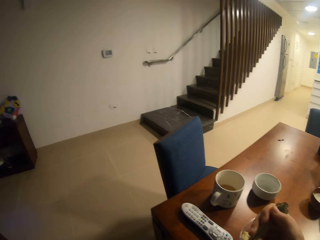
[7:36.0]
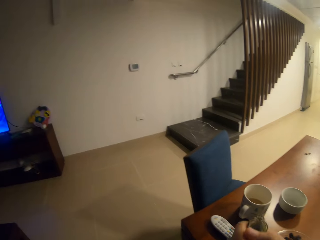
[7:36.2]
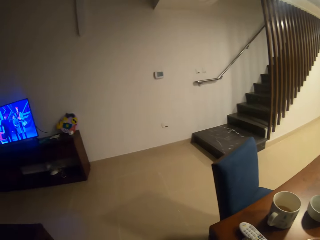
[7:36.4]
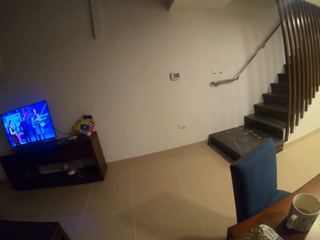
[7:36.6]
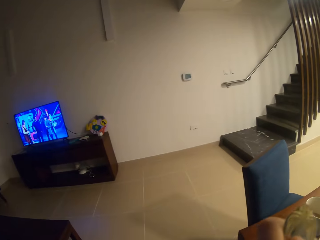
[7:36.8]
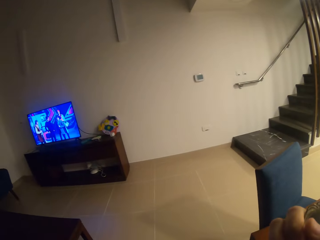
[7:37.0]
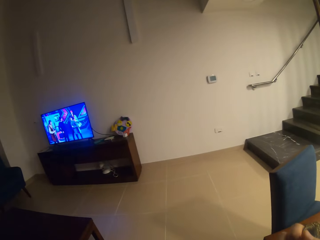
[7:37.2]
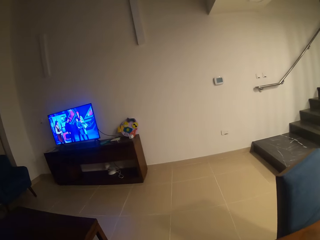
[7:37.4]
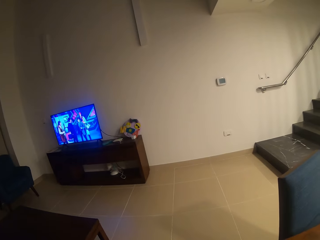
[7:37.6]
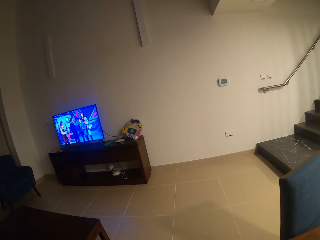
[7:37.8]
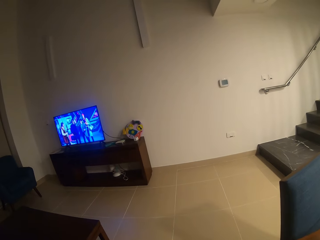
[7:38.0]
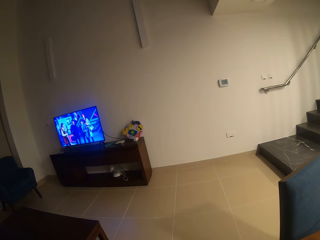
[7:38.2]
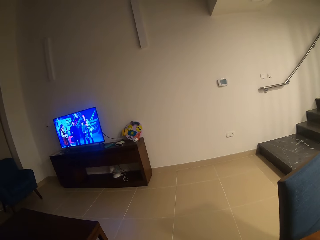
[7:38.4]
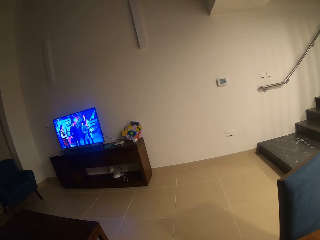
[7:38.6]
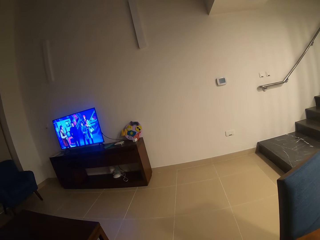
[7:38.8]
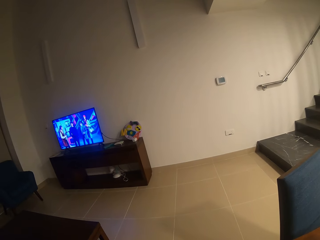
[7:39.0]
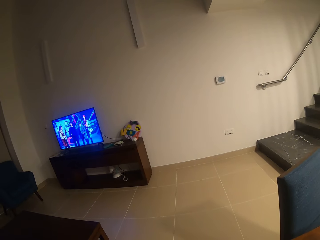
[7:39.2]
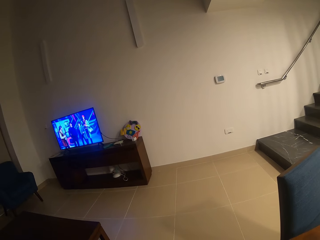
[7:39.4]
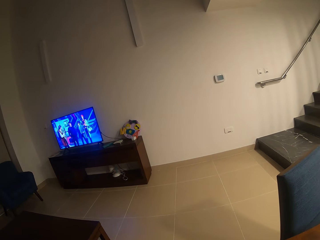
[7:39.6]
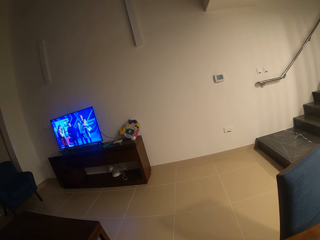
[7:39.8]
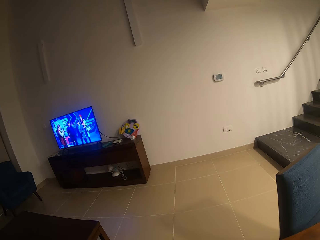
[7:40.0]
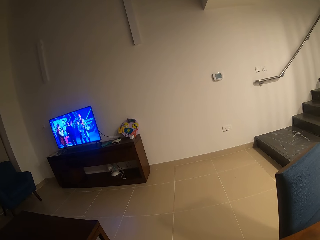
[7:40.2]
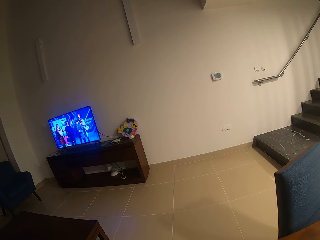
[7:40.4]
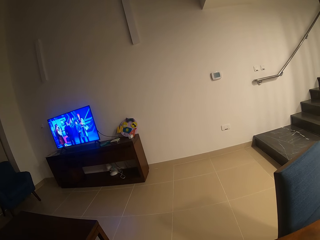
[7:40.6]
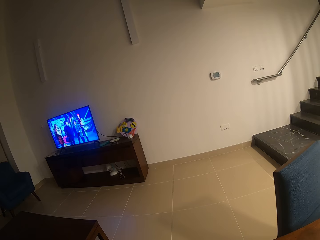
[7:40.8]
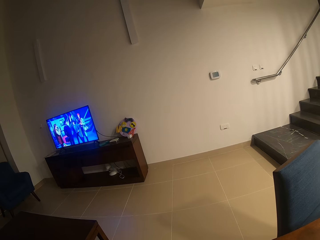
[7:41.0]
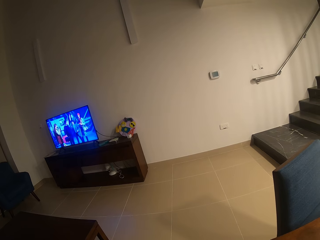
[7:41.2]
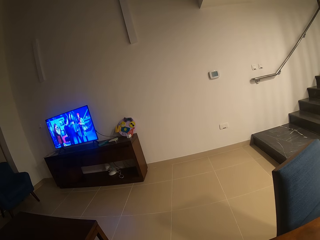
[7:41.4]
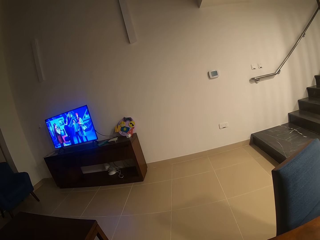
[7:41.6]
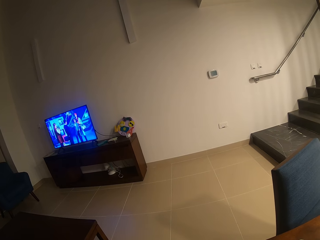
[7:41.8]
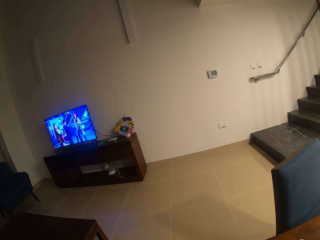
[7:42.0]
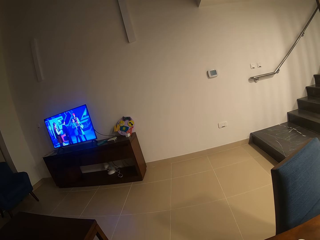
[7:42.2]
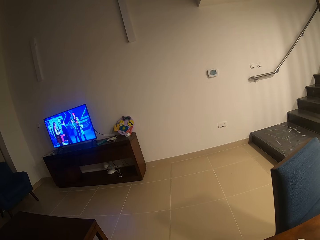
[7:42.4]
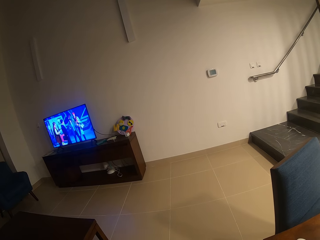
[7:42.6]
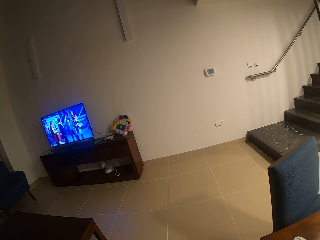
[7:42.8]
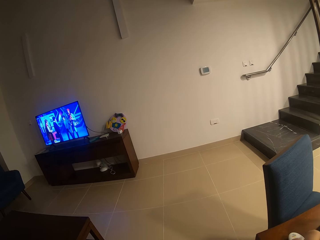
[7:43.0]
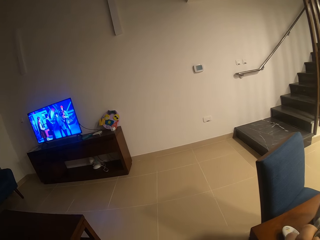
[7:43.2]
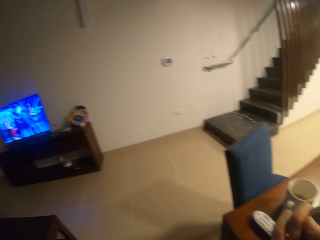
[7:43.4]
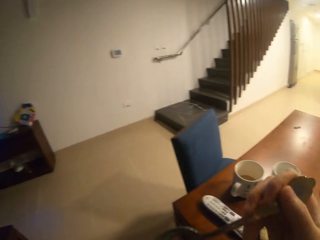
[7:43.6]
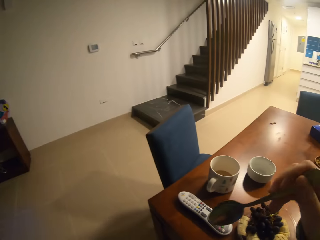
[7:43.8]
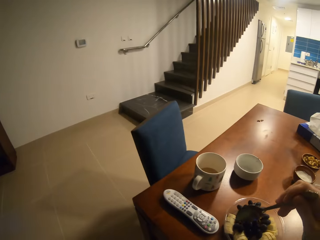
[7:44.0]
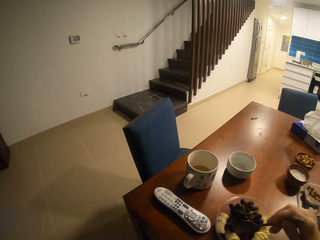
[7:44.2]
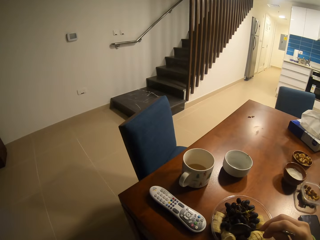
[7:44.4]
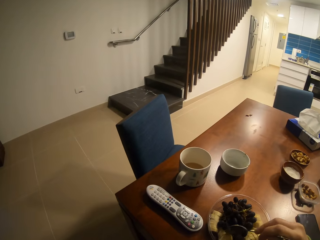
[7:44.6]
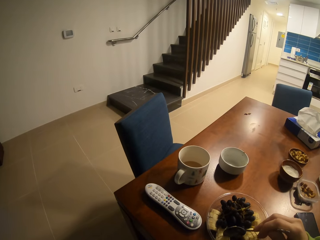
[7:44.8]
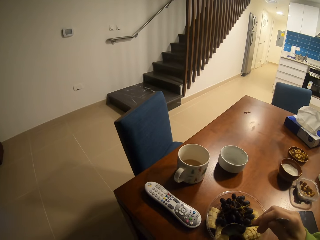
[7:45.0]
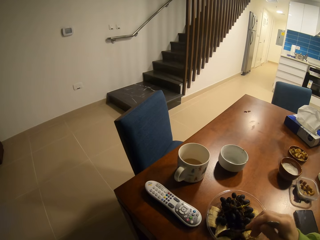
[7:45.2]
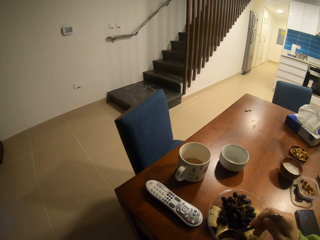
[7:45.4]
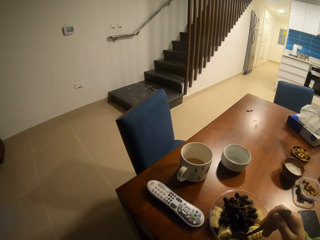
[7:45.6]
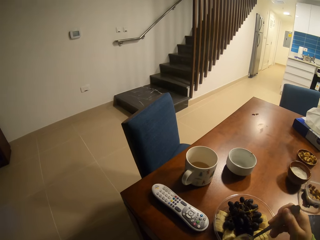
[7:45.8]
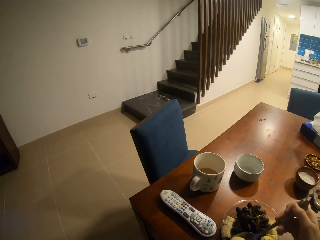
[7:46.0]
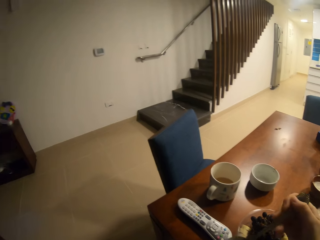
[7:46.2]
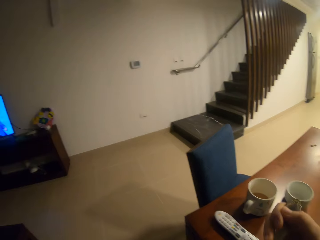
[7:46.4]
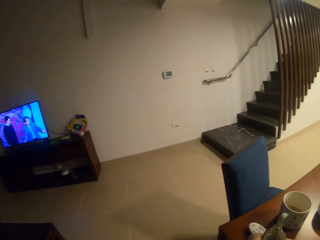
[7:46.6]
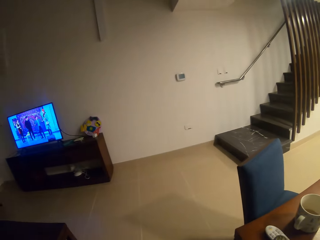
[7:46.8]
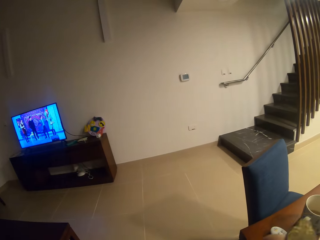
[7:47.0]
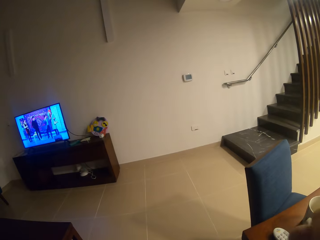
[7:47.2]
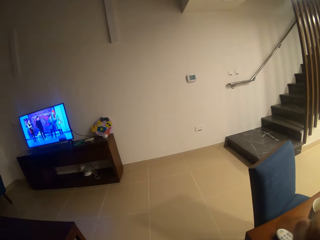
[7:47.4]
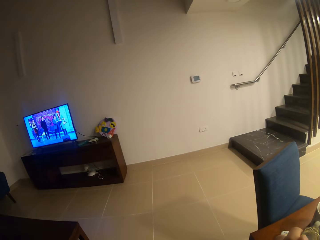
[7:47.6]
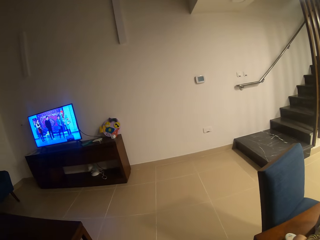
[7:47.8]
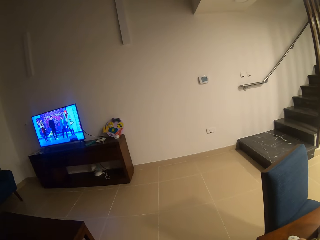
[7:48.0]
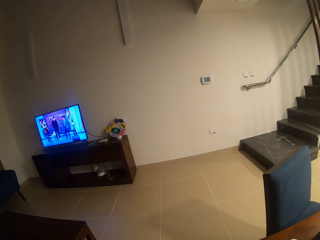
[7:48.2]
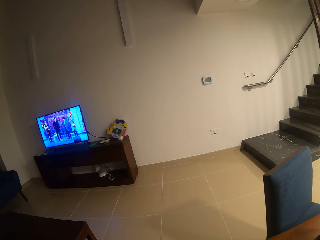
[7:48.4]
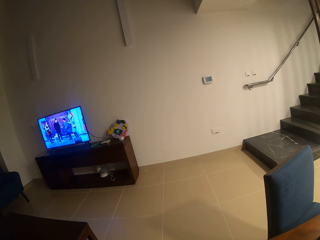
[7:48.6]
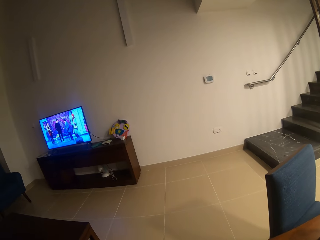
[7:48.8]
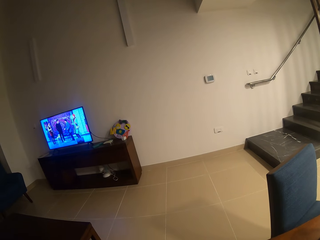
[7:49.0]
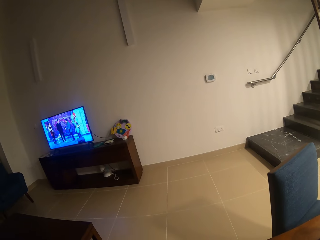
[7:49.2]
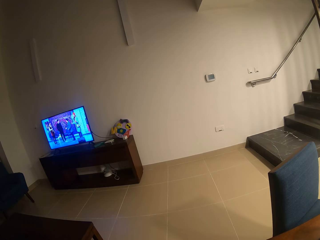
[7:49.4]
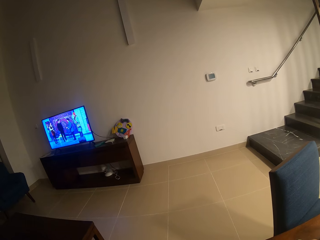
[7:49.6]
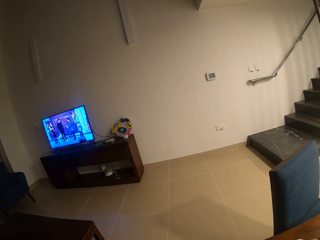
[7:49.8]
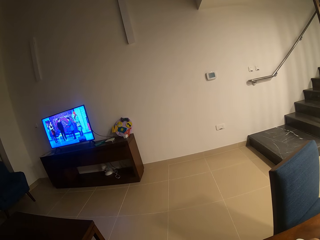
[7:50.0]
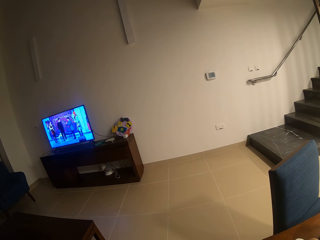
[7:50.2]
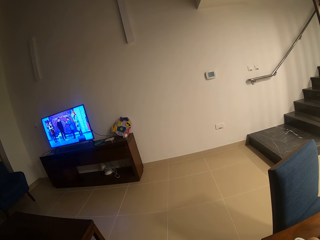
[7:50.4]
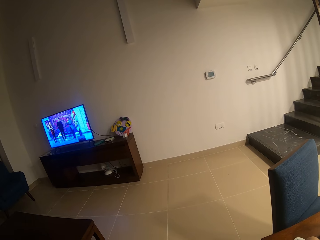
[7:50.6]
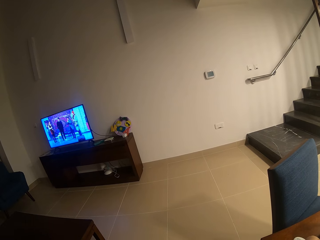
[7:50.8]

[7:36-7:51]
The camera wearer is watching television. They are eating some fruits. They are watching the television.

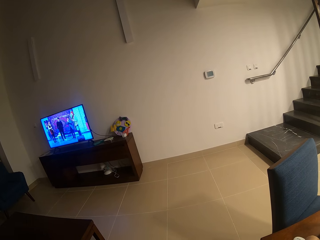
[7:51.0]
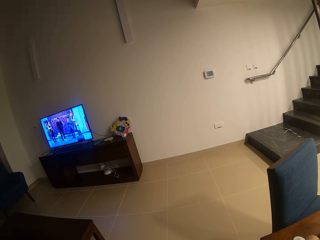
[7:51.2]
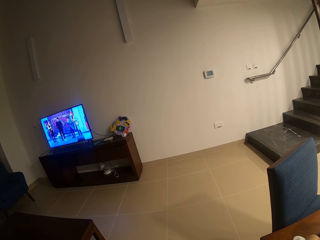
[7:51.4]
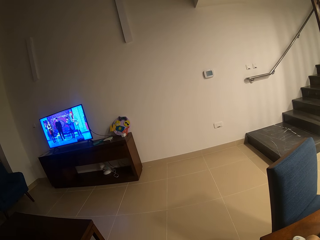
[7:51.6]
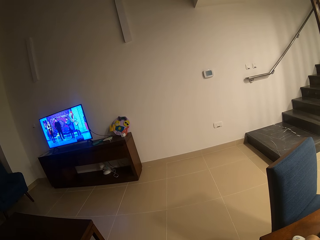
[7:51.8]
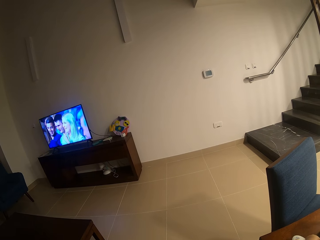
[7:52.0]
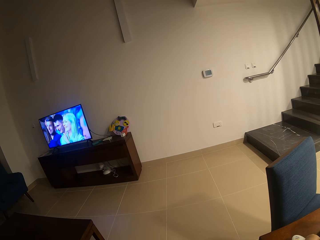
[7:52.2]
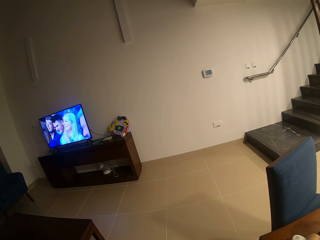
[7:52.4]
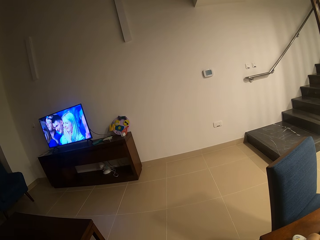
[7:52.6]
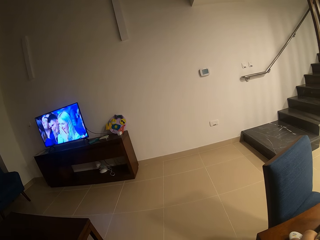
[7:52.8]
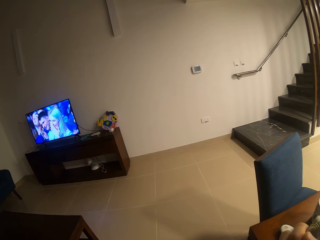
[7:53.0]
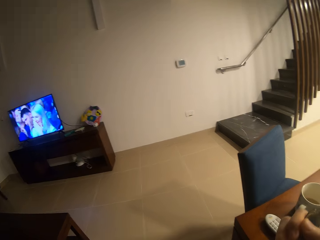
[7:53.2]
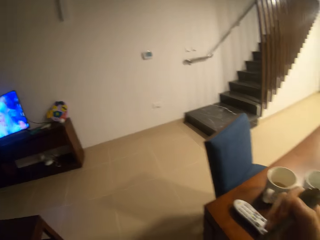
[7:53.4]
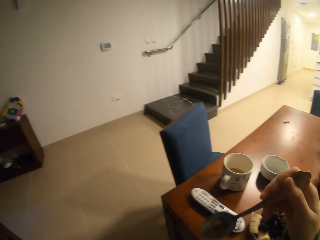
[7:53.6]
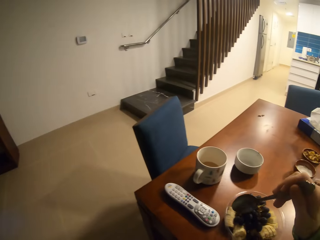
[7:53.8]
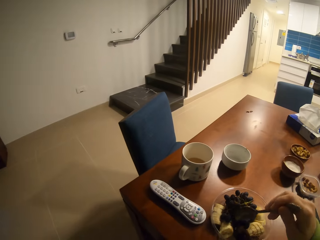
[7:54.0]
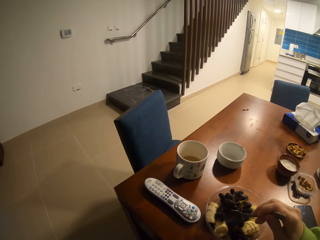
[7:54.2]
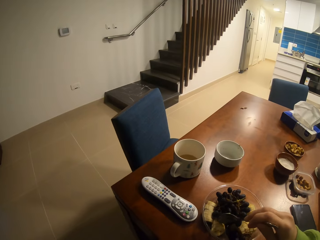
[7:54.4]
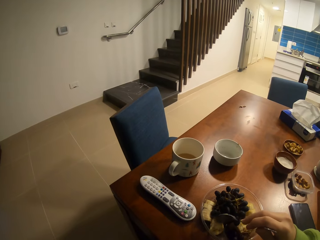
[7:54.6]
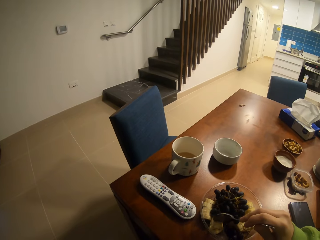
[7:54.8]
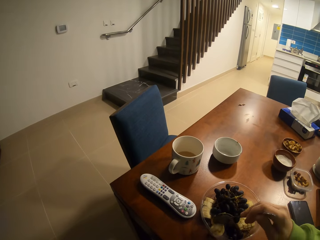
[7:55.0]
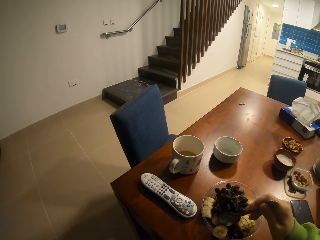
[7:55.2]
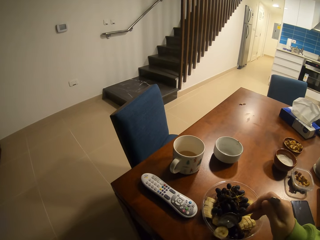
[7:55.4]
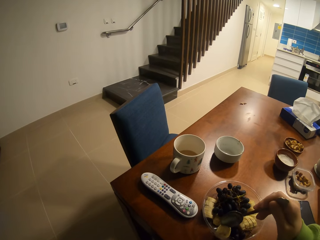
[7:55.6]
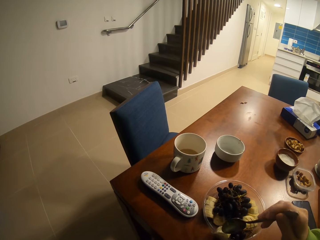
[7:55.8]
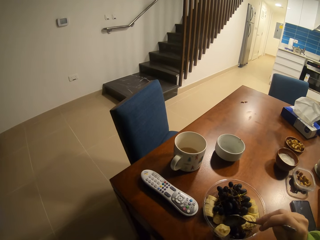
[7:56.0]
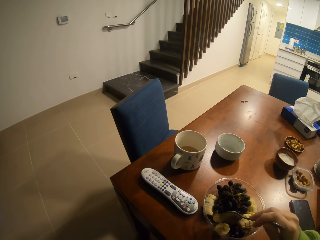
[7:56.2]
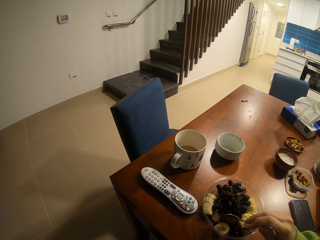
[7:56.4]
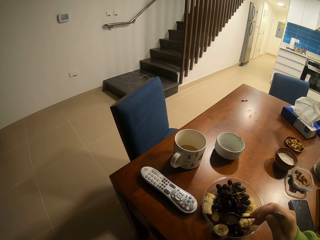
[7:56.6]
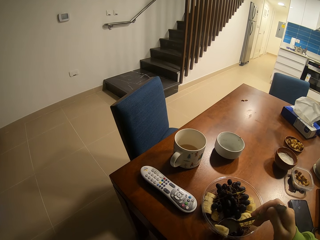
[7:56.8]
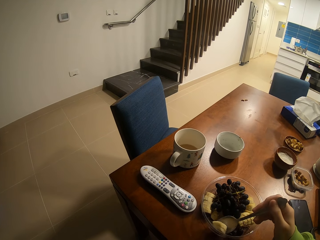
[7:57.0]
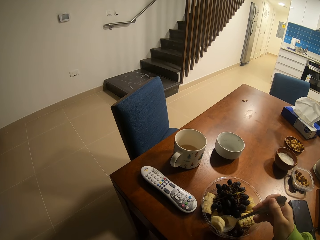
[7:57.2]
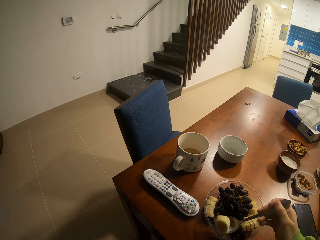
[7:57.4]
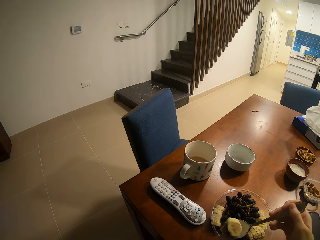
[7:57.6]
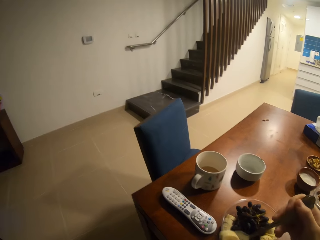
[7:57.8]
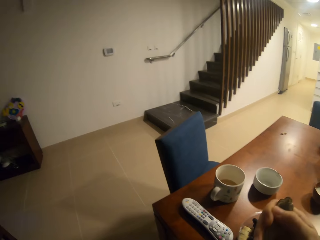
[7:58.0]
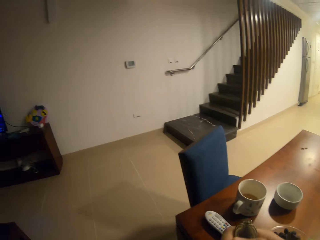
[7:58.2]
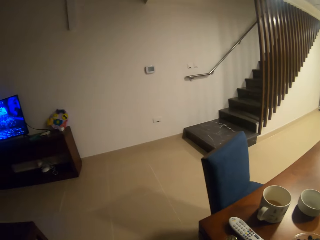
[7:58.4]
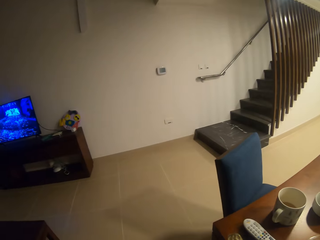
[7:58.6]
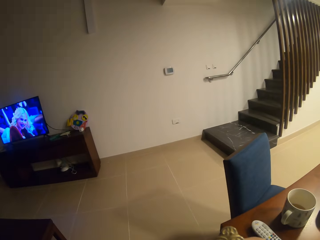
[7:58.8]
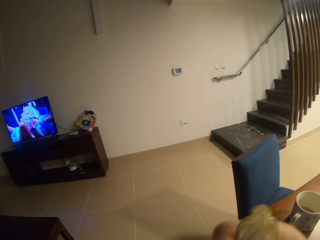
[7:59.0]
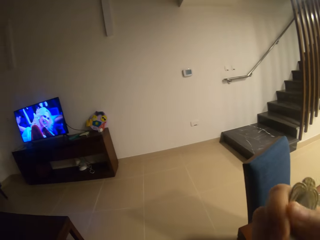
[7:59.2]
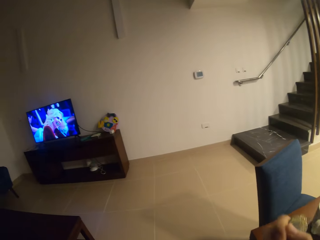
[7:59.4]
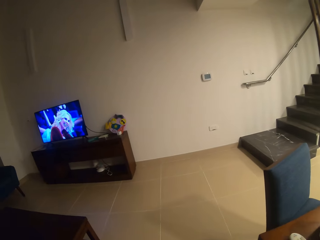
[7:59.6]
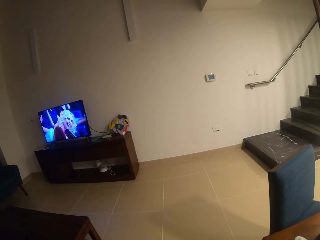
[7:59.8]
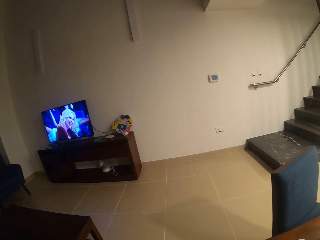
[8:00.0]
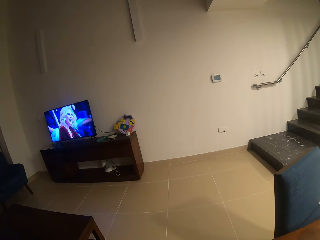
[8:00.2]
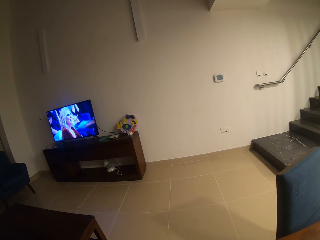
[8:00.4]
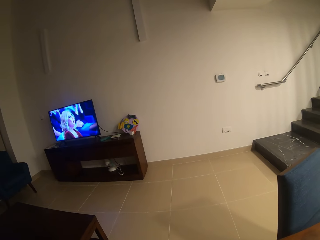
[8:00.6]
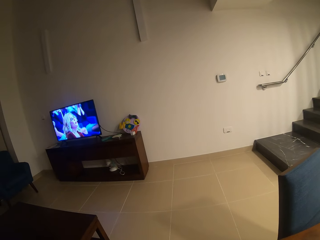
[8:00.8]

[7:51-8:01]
The camera wearer is eating some fruits. They are watching television.
